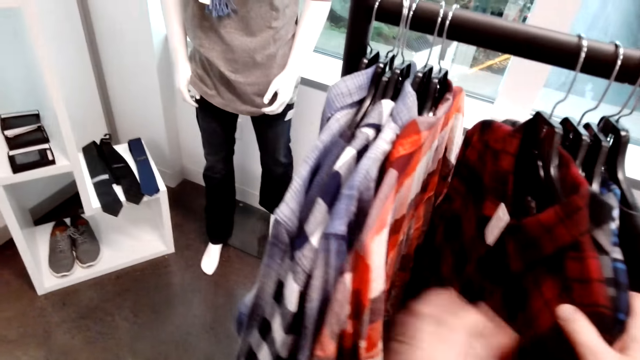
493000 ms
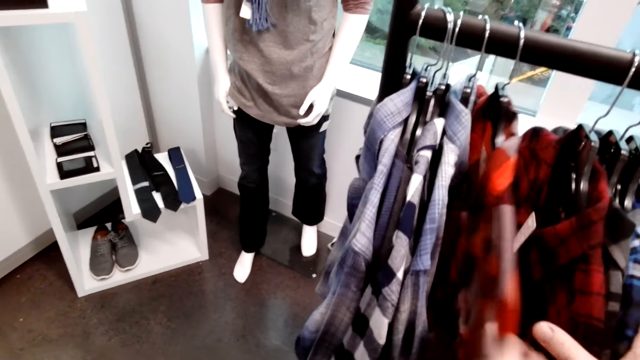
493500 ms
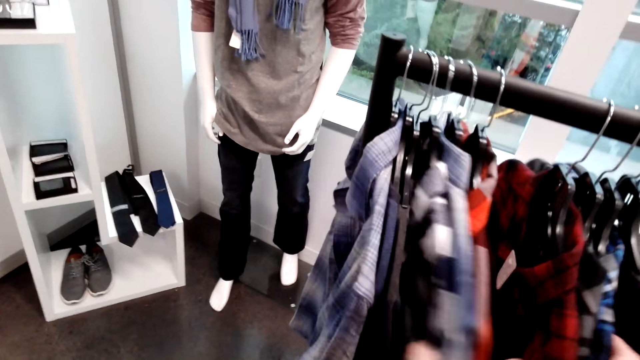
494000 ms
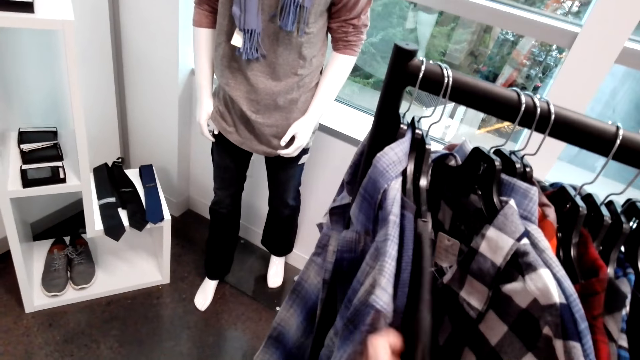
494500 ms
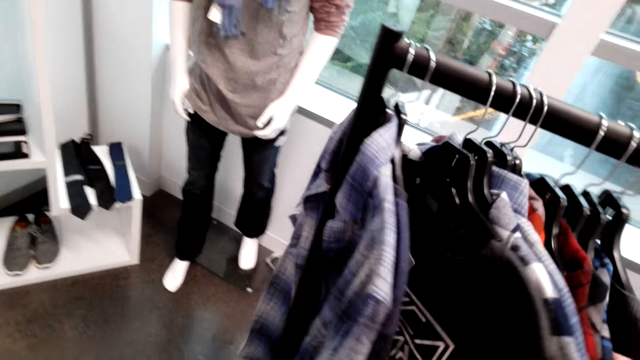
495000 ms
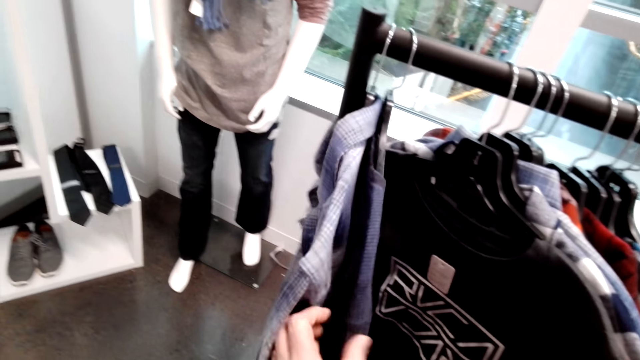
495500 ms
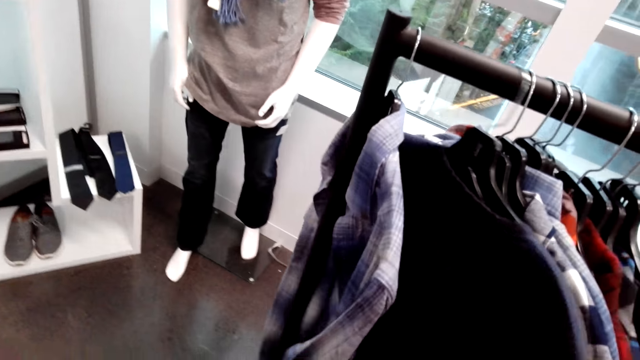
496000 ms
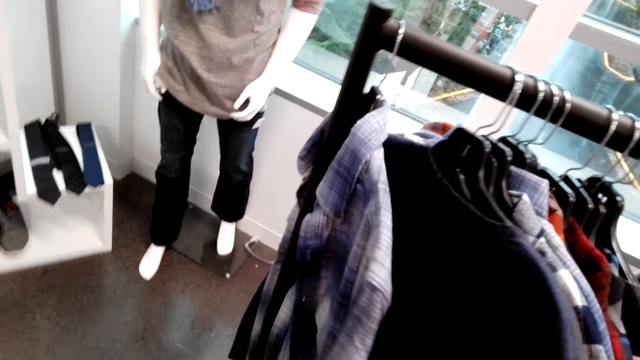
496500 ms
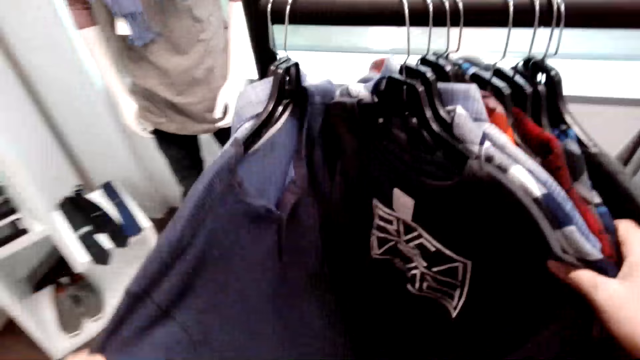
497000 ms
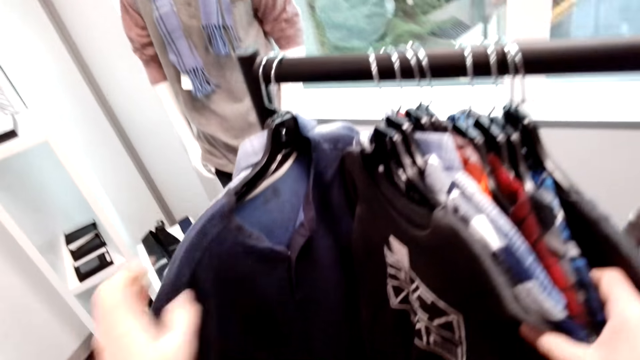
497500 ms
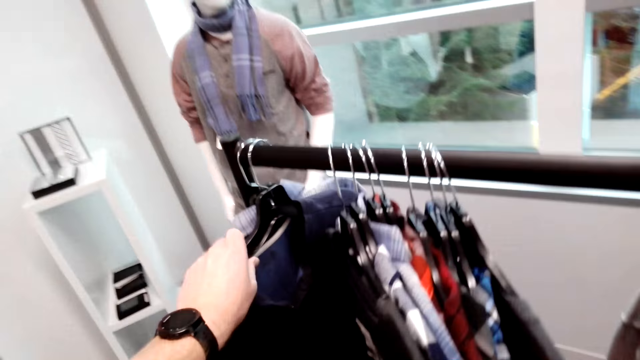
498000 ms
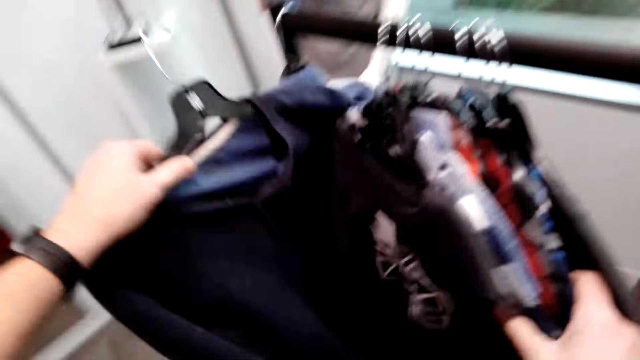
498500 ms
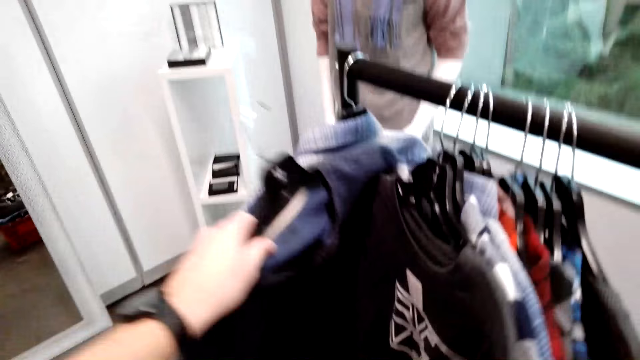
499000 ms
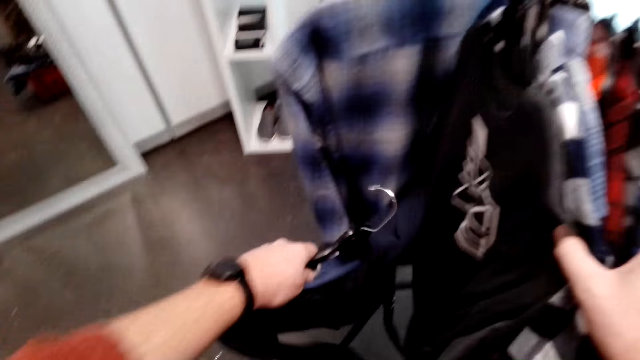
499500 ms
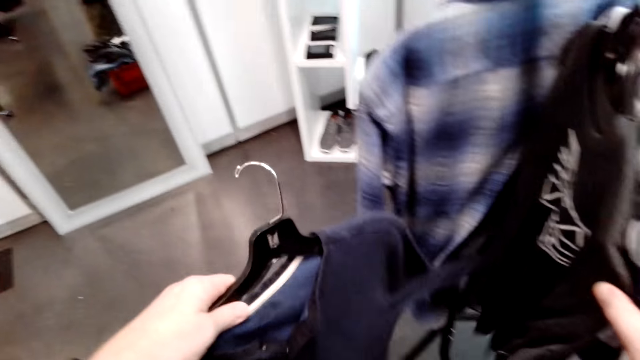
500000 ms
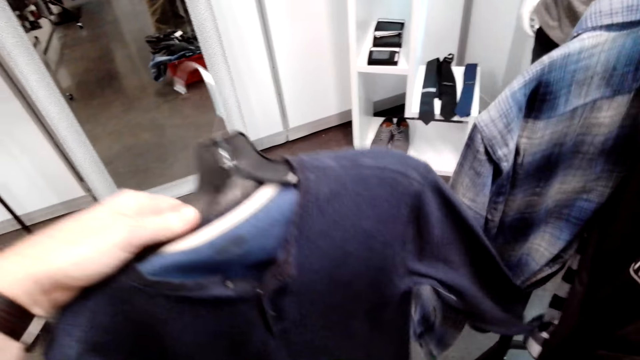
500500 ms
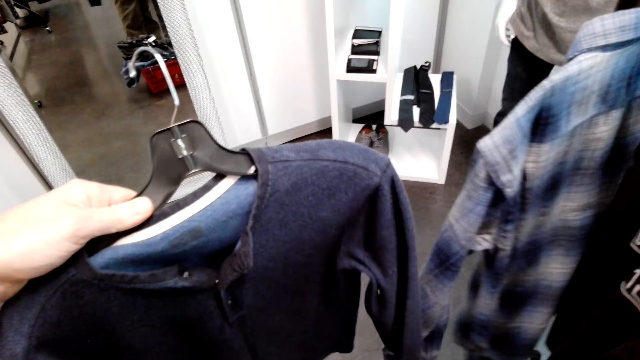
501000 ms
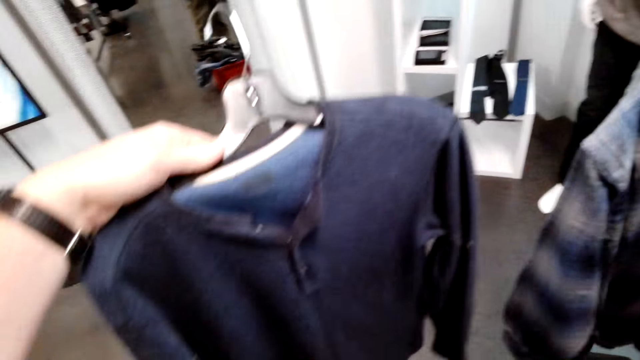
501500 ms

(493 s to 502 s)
The camera wearer picks the shirt on the cloth rack.

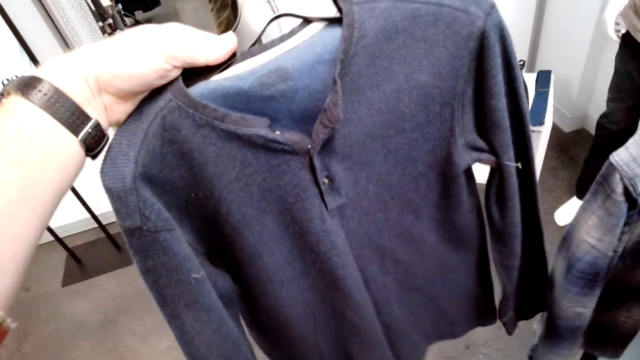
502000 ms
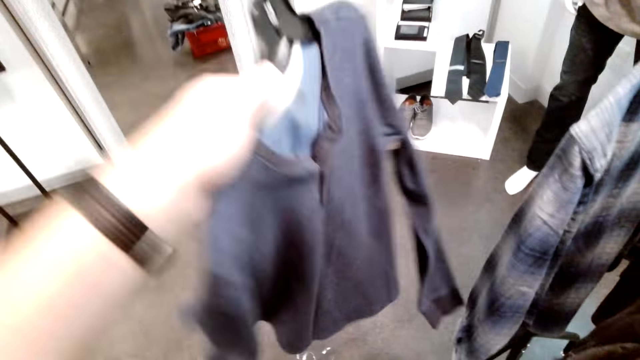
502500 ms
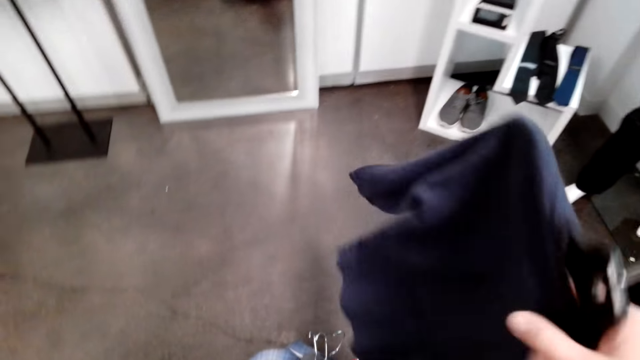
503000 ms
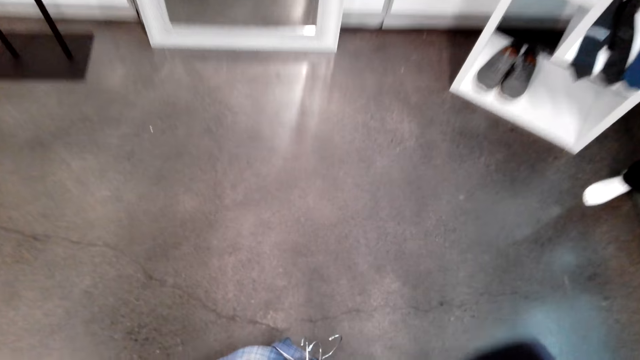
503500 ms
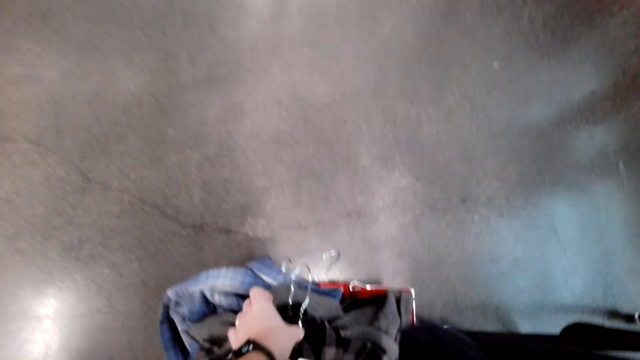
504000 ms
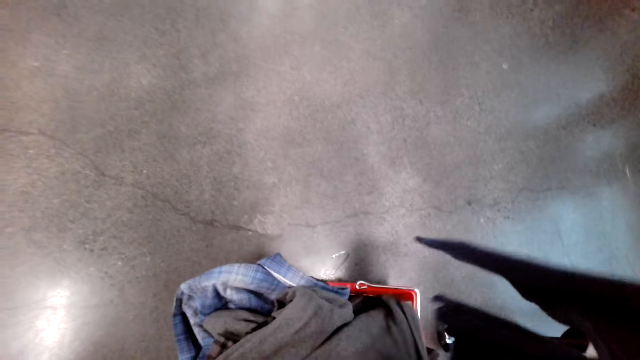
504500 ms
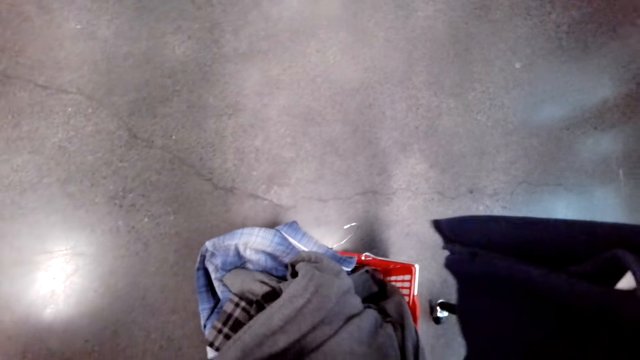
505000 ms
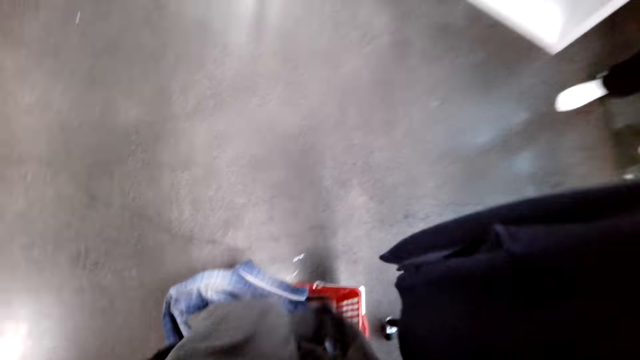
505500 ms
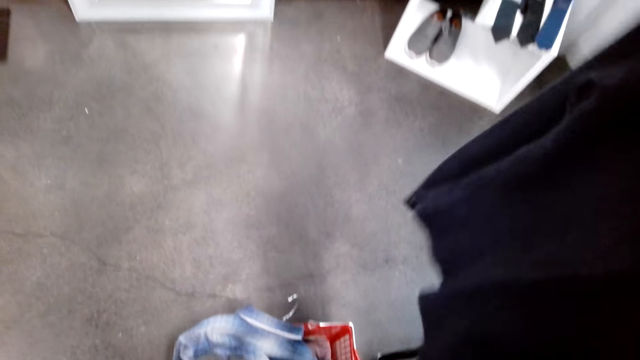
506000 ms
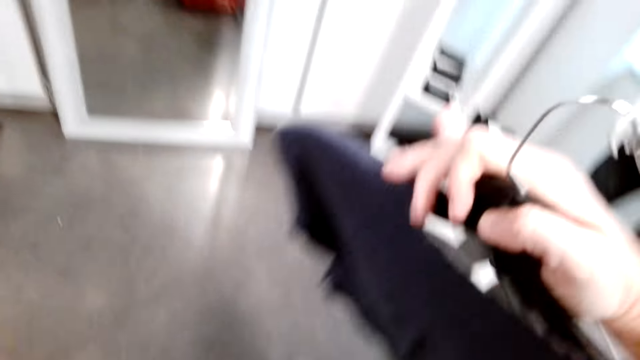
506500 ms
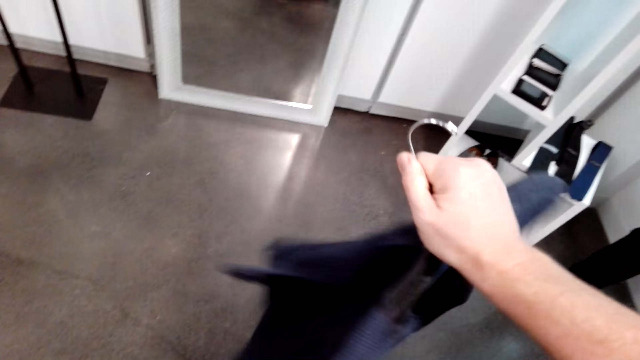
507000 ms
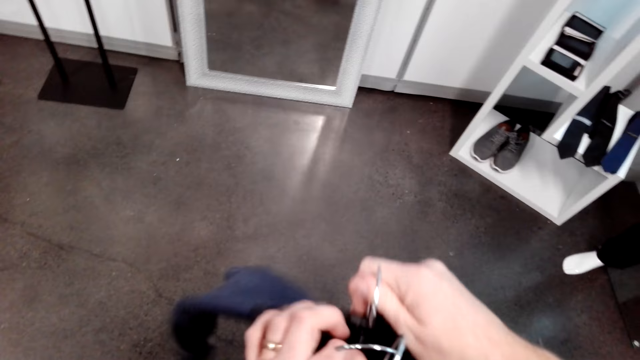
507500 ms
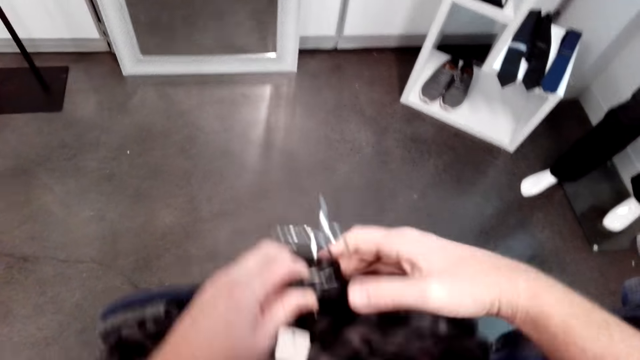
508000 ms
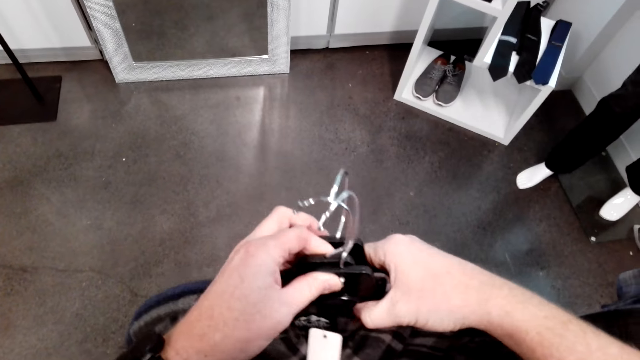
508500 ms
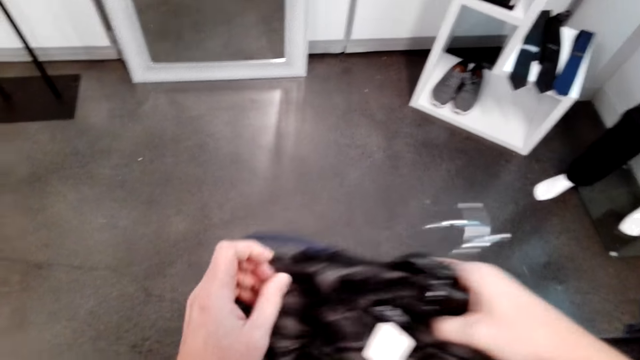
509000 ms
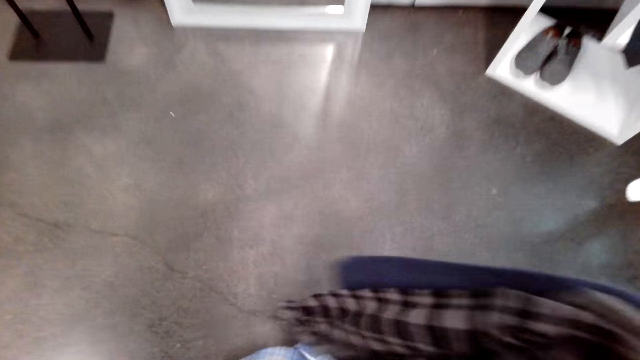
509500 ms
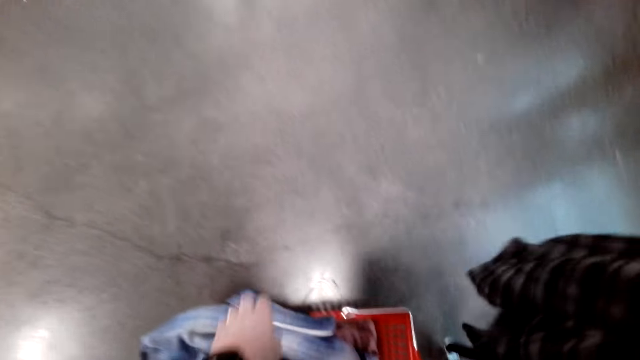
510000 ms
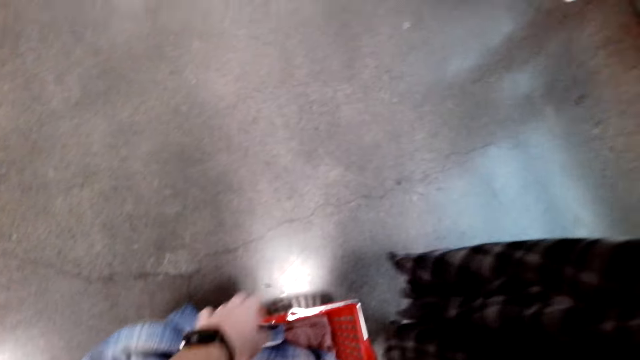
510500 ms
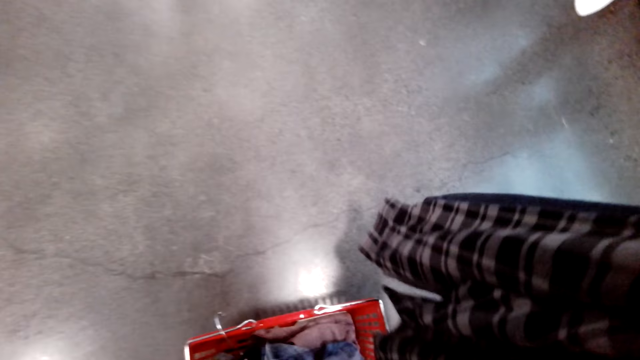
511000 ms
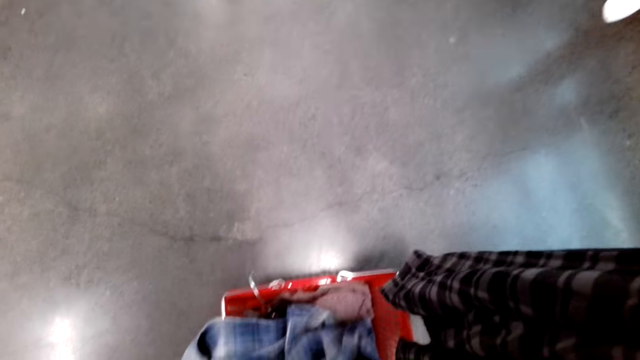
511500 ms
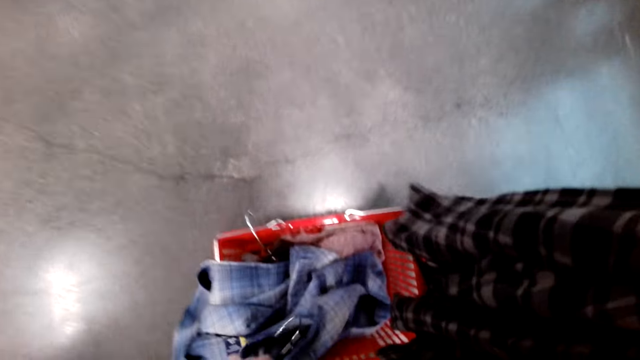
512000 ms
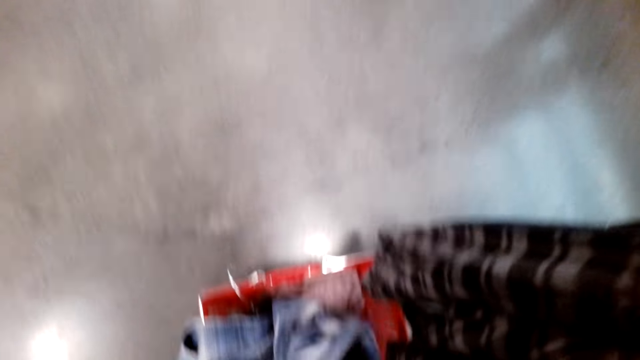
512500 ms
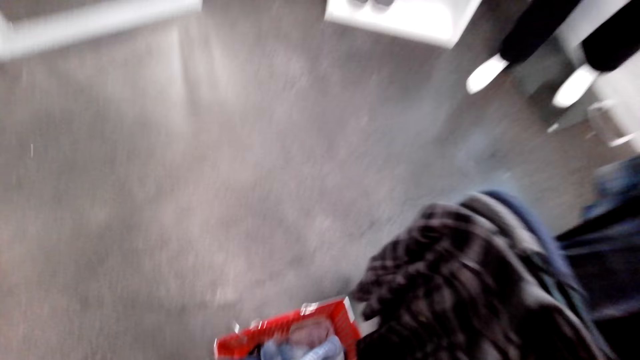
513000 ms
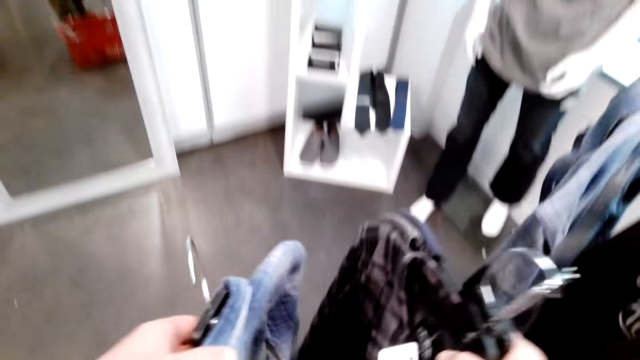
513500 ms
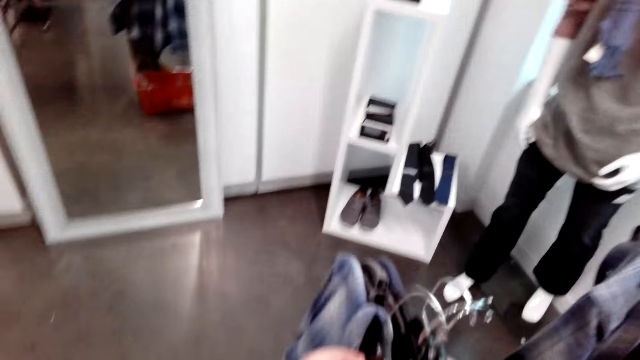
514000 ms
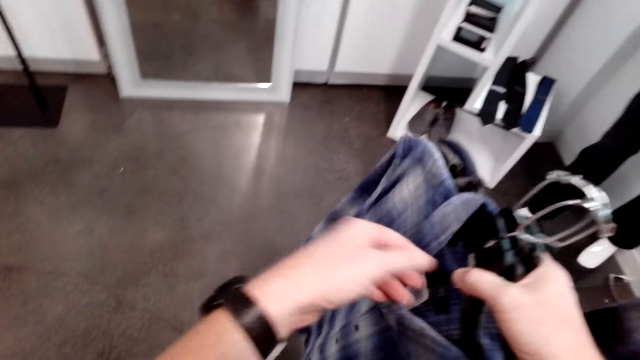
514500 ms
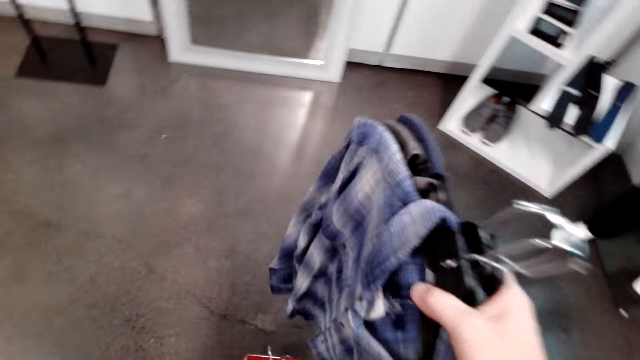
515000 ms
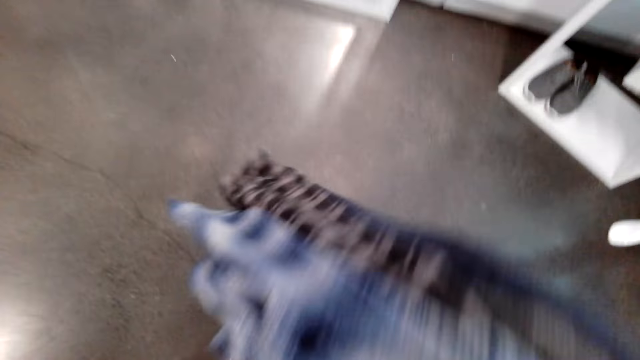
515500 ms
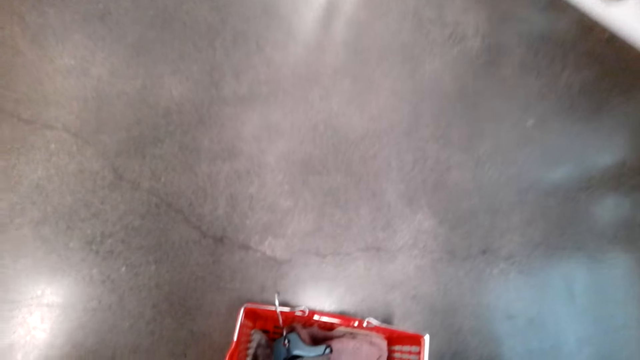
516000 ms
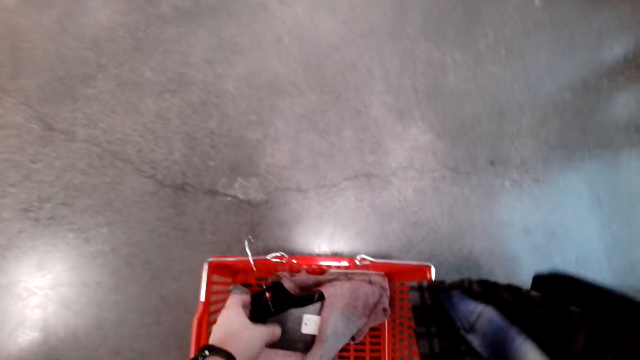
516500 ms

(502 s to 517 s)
The camera wearer picks the shirts from the shopping basket. He arranges the shirts on his hand, picks the shirt from the shopping basket, and arranges the shirts on his hand.
